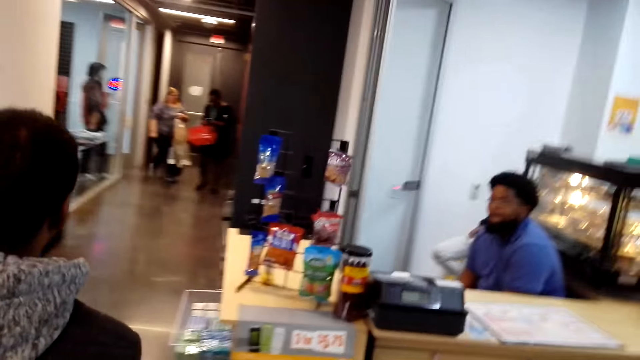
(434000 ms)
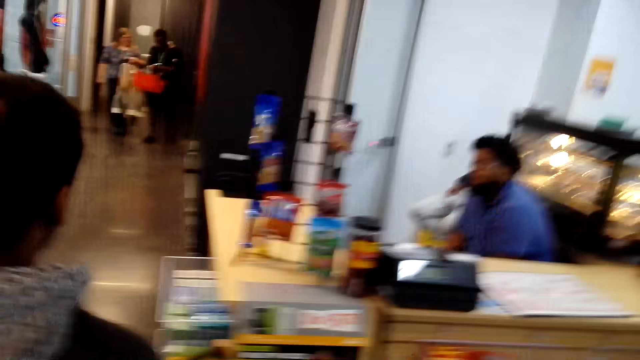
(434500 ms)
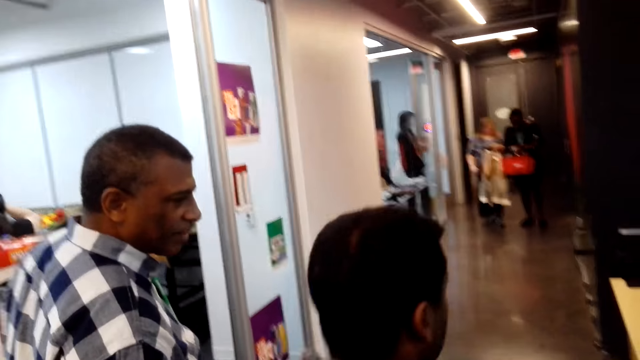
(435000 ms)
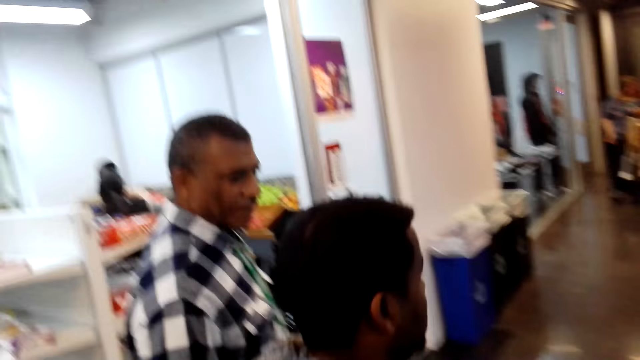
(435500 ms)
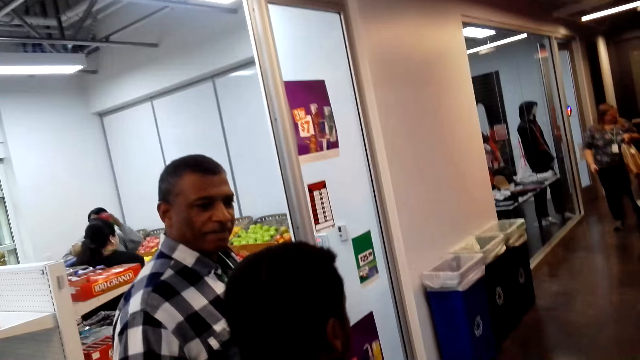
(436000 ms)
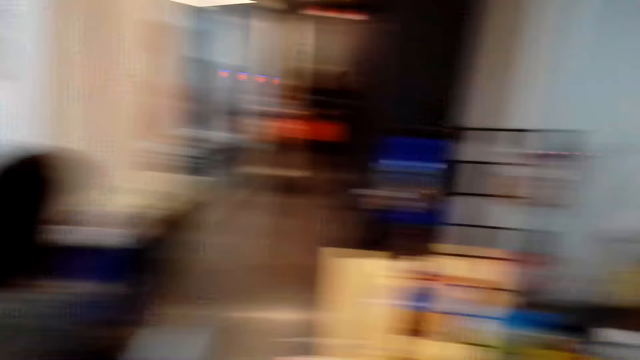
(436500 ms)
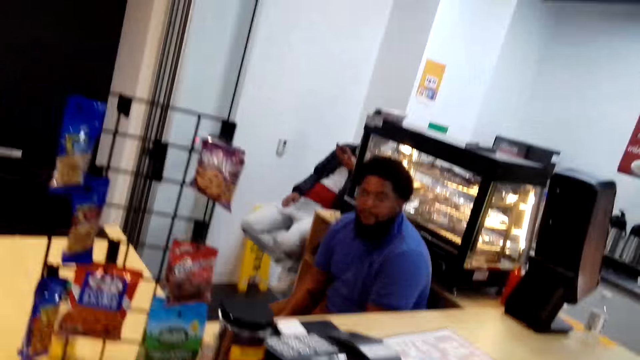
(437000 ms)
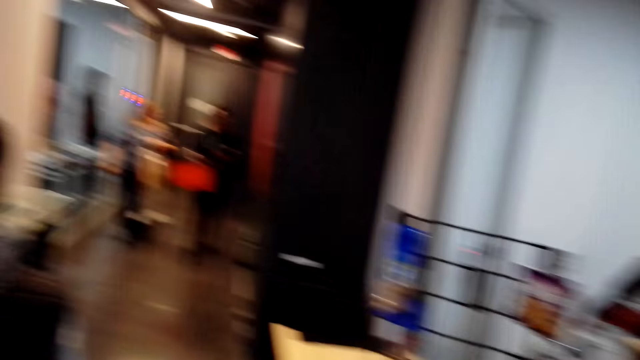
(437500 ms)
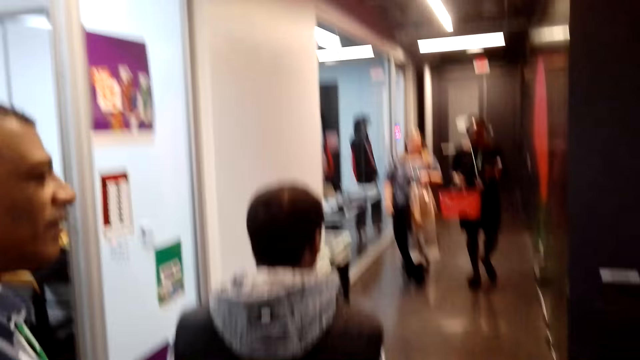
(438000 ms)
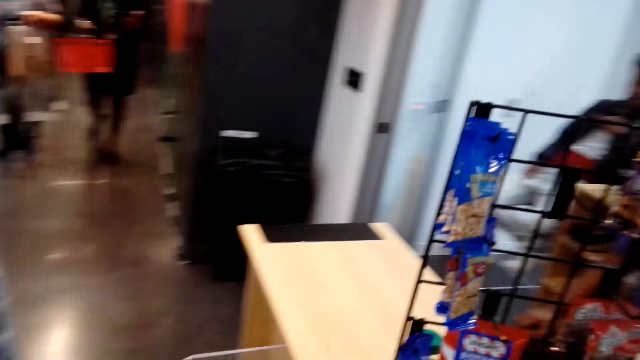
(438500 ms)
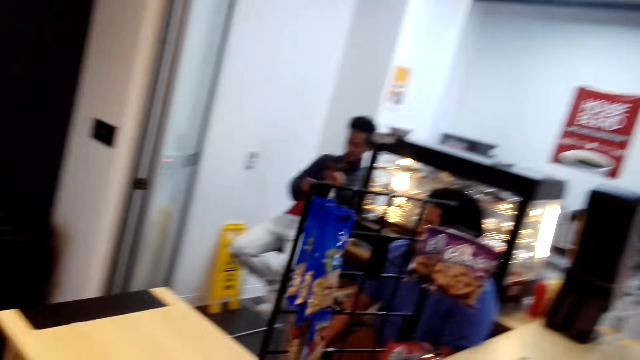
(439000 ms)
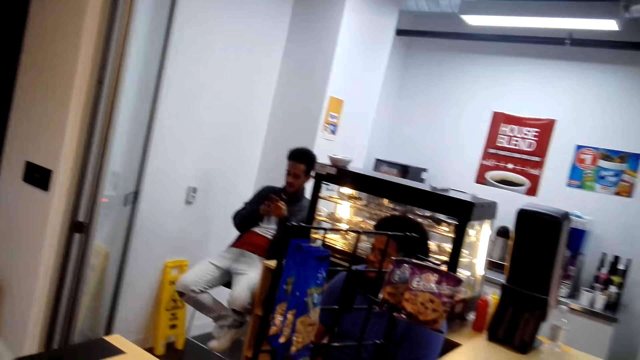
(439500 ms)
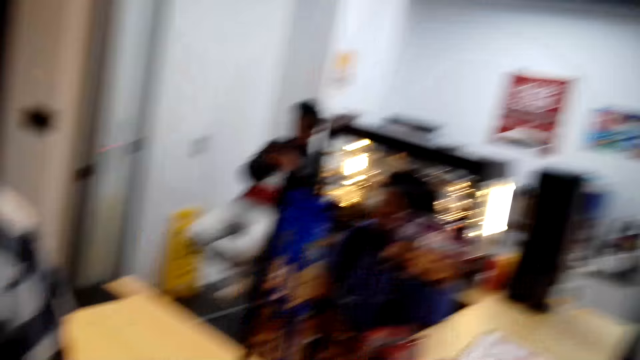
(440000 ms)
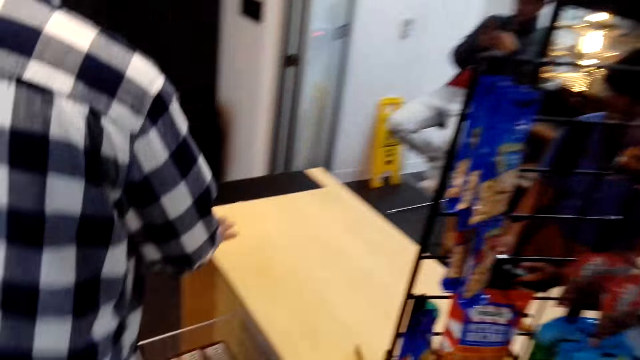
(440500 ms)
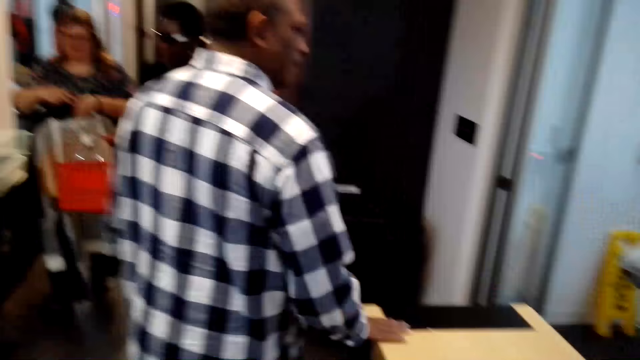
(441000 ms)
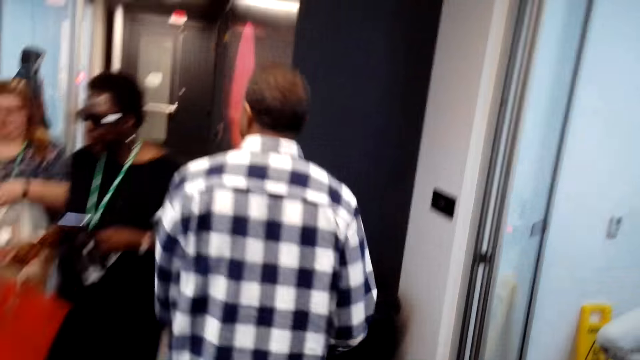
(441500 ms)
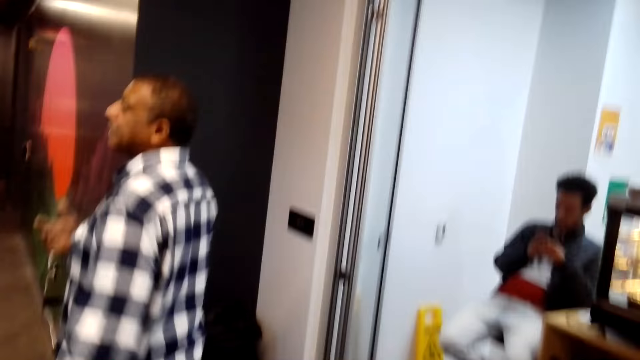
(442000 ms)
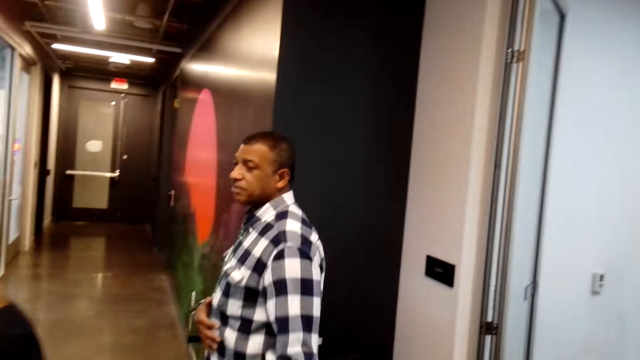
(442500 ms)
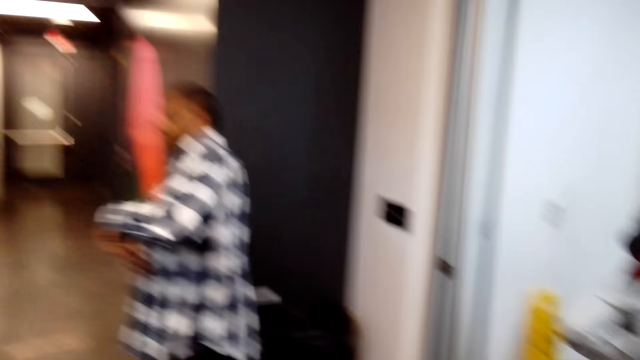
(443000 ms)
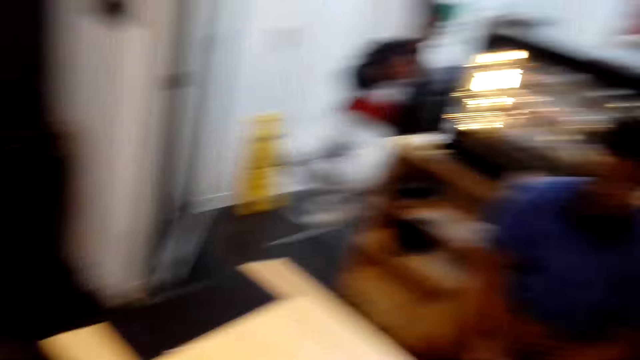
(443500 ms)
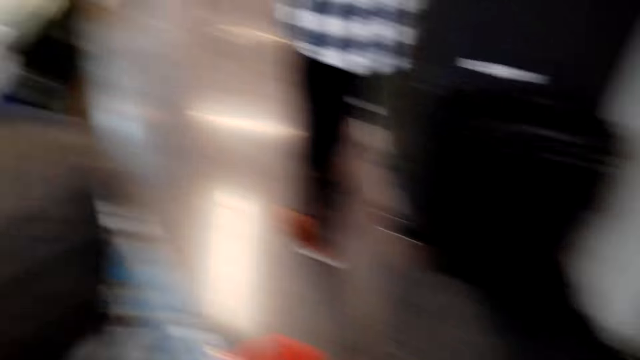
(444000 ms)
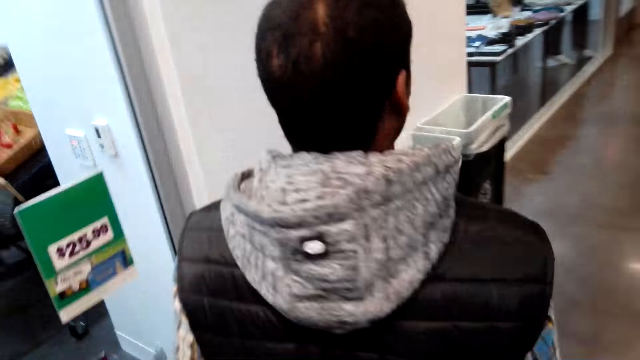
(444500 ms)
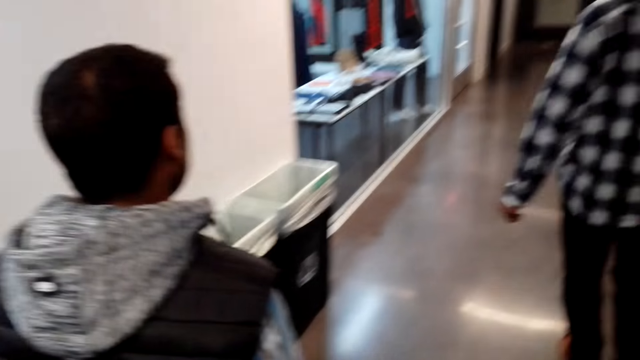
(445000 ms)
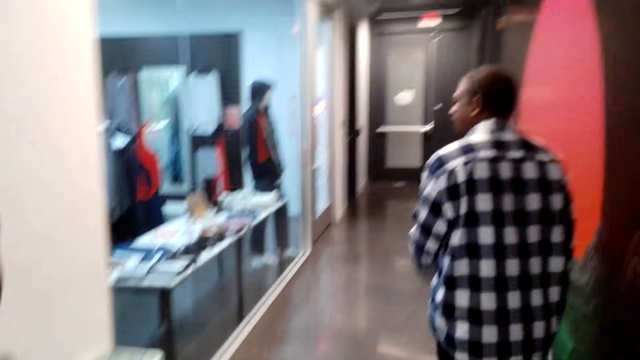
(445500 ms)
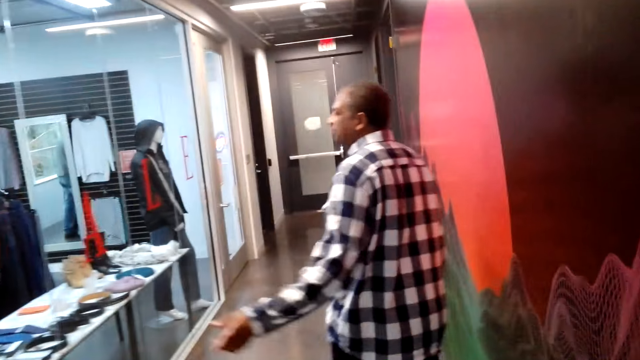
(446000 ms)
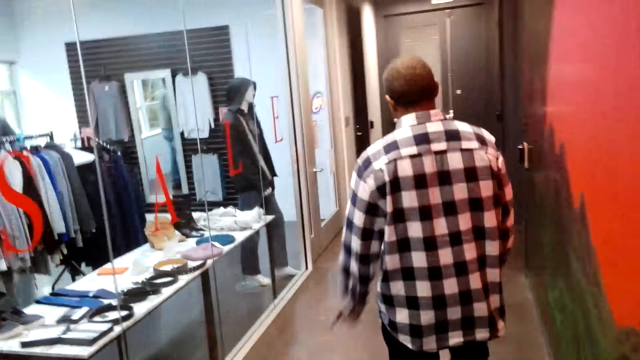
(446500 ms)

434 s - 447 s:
The camera wearer walks towards the counter. They look around the supermarket. A man gestures with his hand. The camera wearer walks away from the counter.

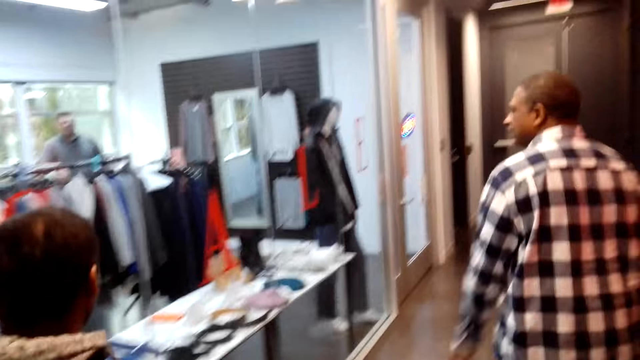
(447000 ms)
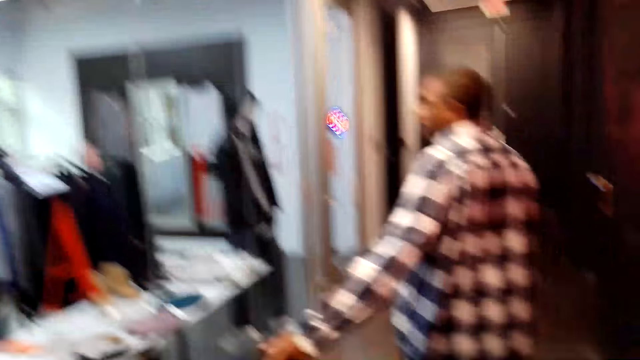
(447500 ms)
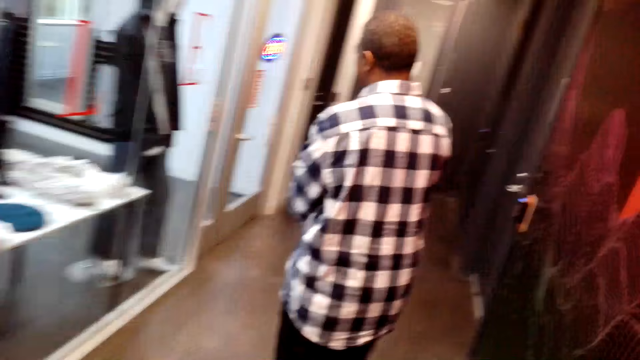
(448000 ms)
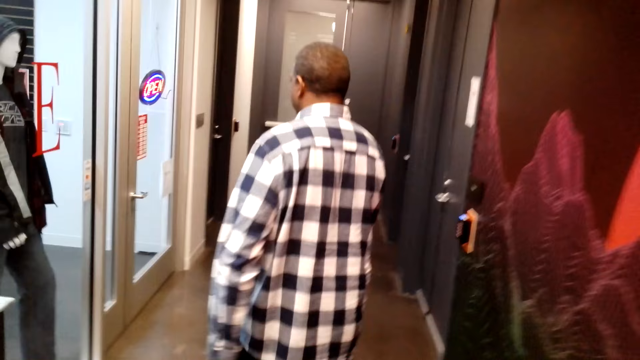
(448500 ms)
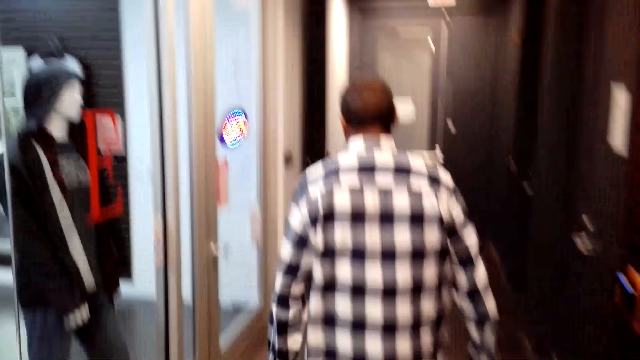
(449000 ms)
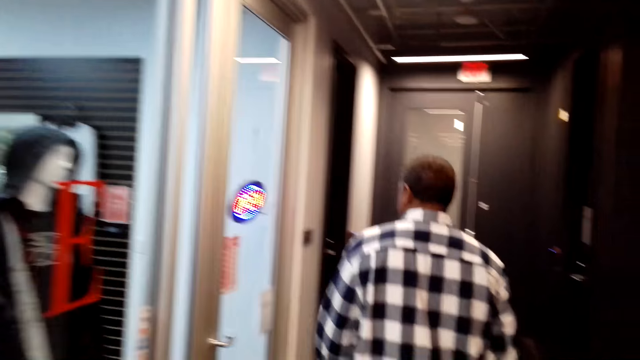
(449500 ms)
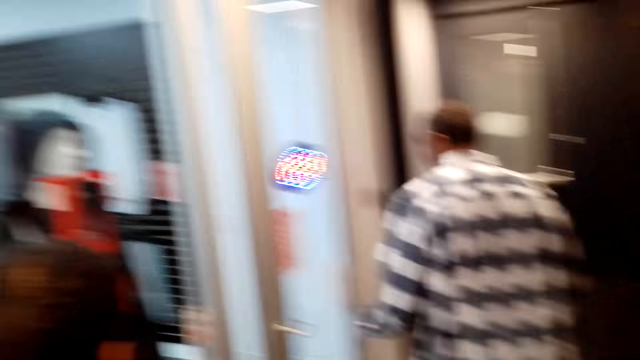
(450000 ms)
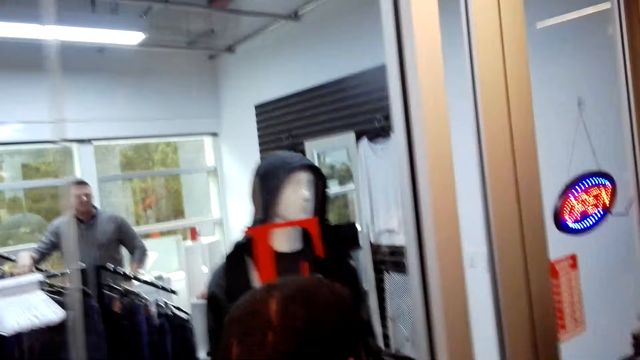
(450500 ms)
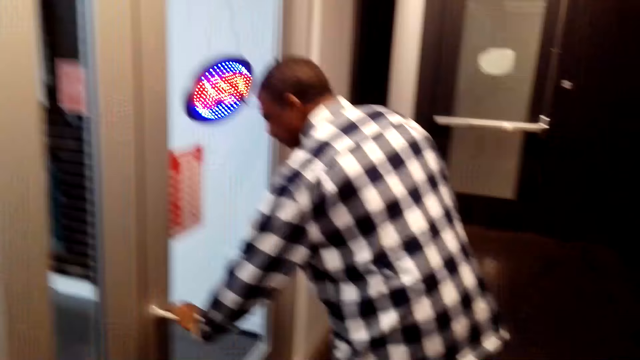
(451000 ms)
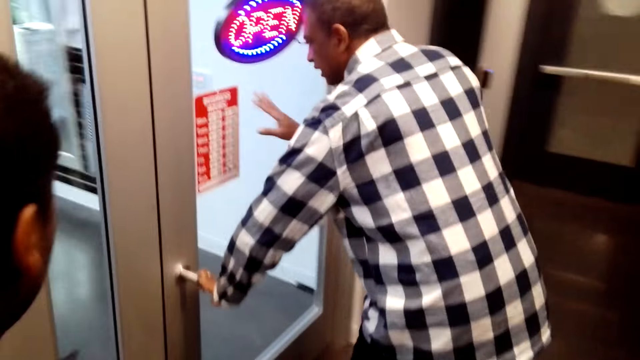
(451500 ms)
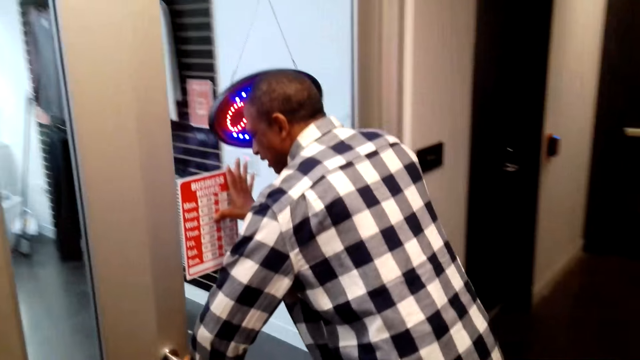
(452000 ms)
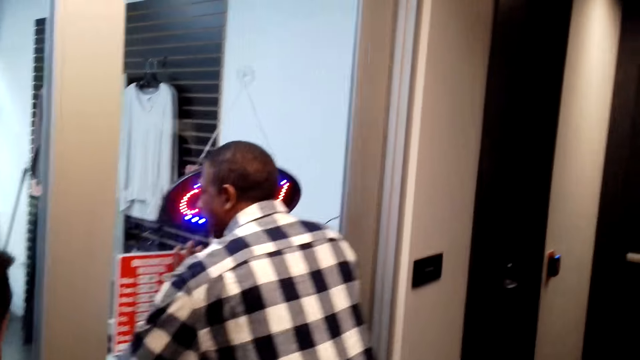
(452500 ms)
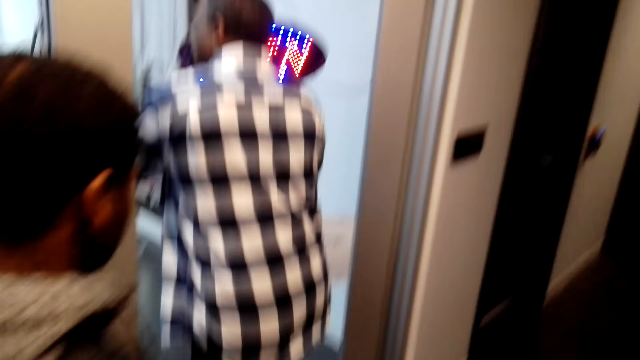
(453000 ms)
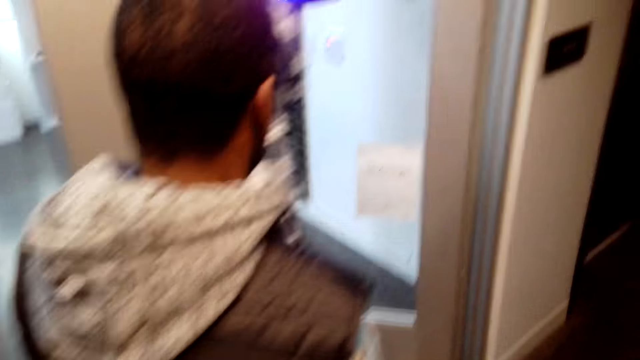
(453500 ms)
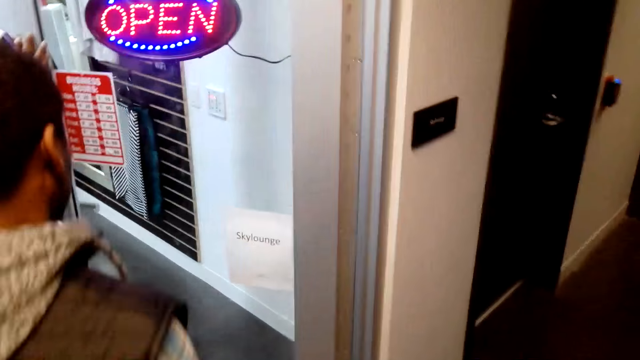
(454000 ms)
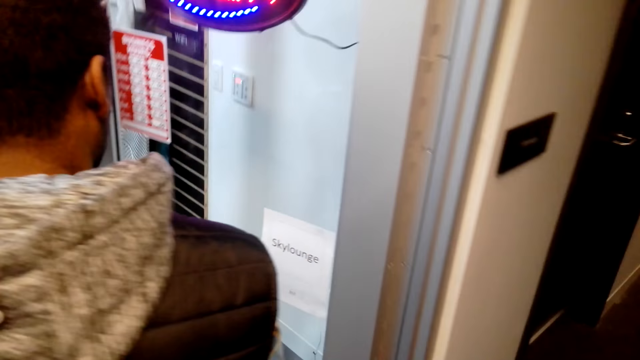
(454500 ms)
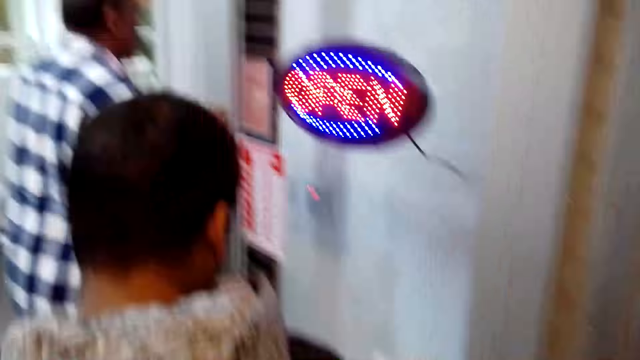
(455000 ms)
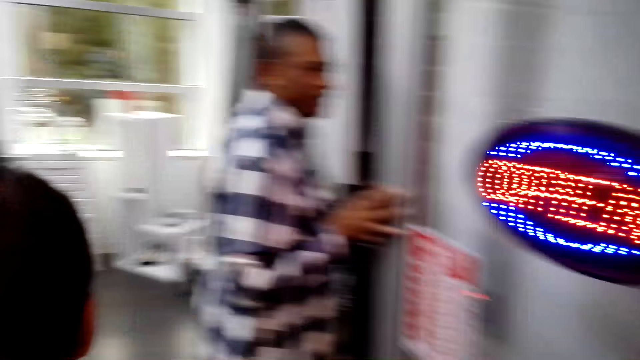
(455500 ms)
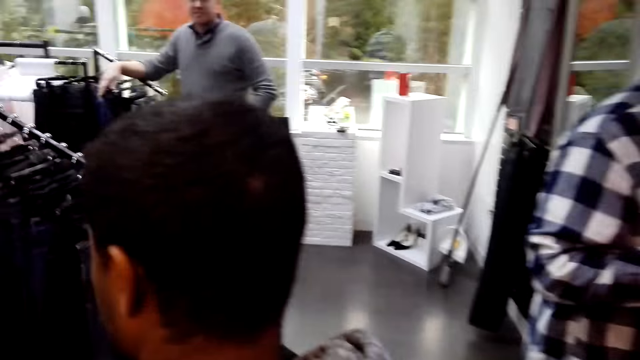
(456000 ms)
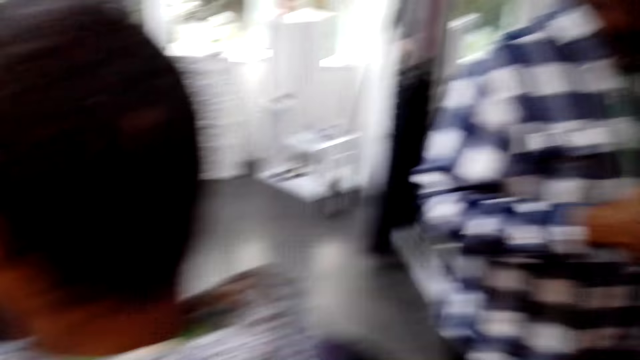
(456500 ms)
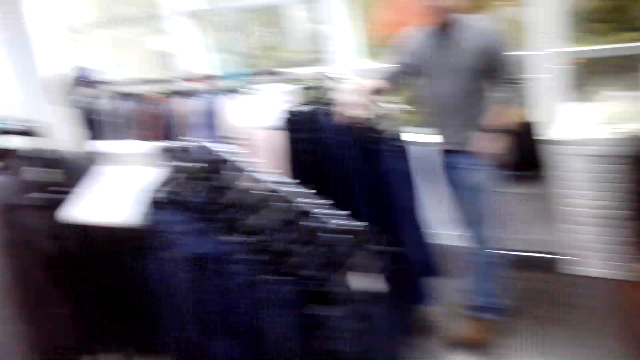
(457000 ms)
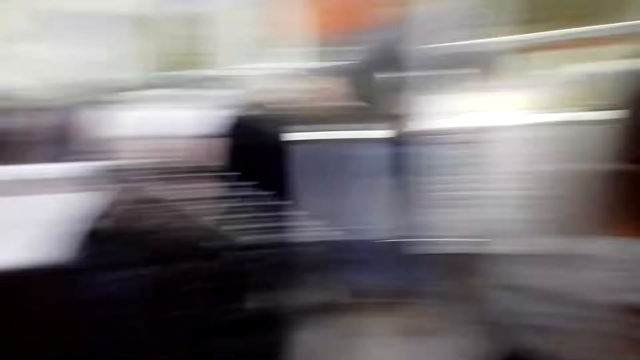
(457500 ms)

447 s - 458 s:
The camera wearer walks through the hallway. A man pushes the door and enters the boutique. Another man enters the boutique. The camera wearer enters the boutique. They look around the boutique.
